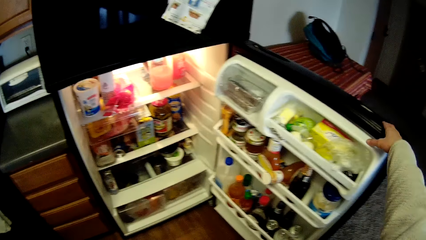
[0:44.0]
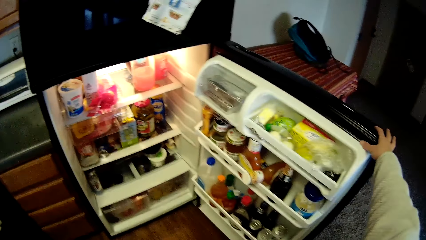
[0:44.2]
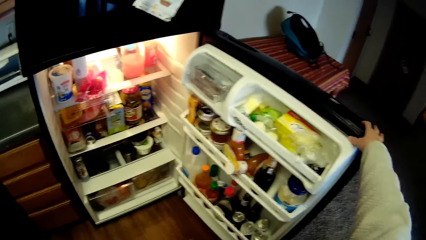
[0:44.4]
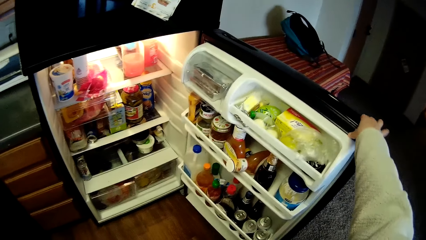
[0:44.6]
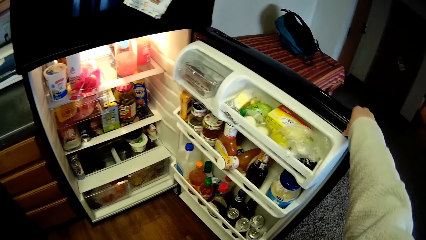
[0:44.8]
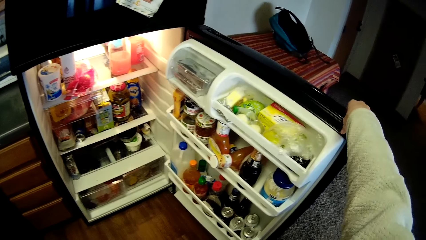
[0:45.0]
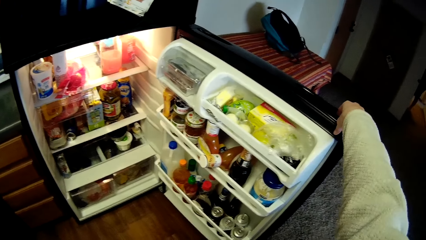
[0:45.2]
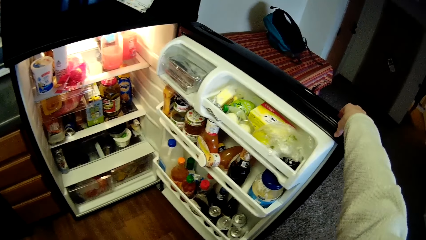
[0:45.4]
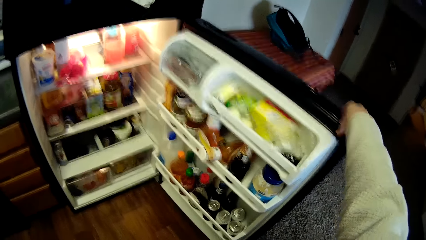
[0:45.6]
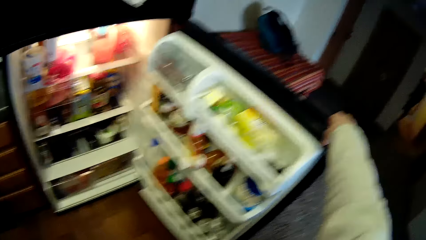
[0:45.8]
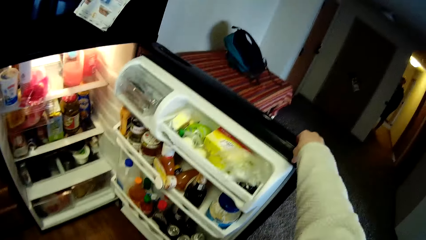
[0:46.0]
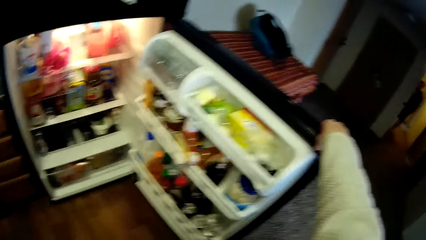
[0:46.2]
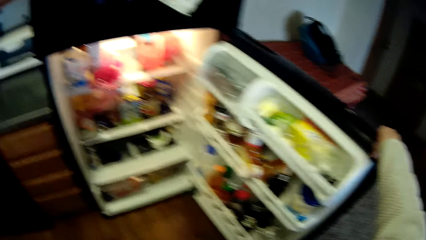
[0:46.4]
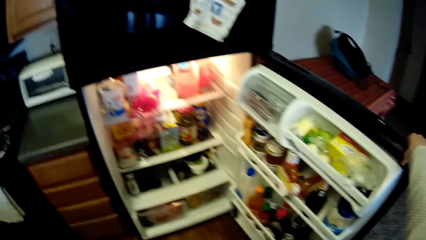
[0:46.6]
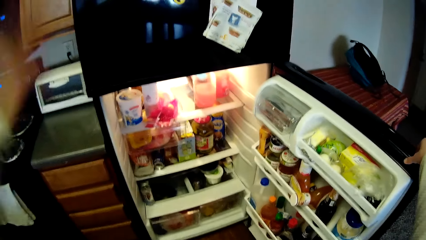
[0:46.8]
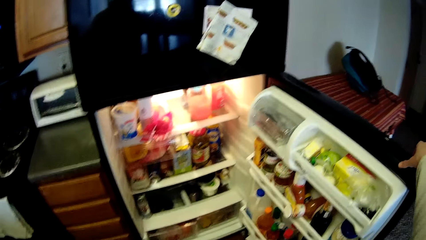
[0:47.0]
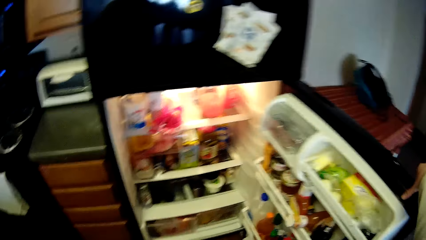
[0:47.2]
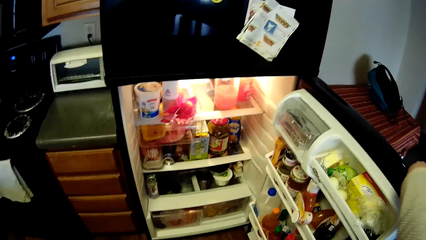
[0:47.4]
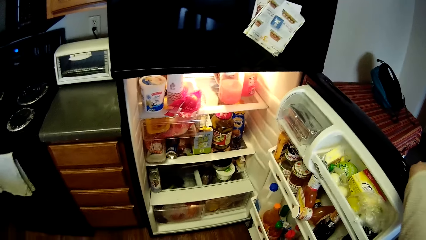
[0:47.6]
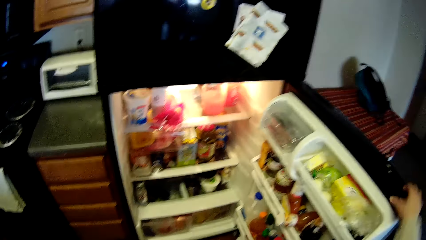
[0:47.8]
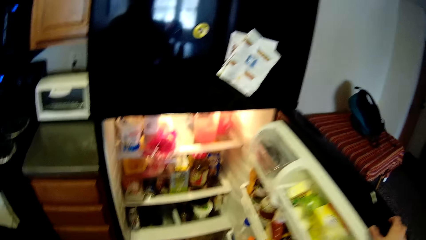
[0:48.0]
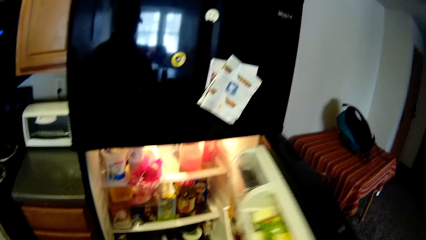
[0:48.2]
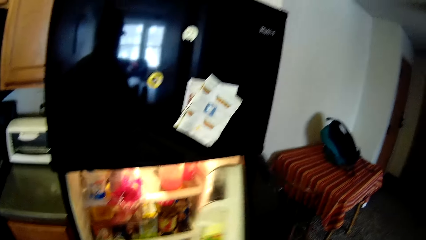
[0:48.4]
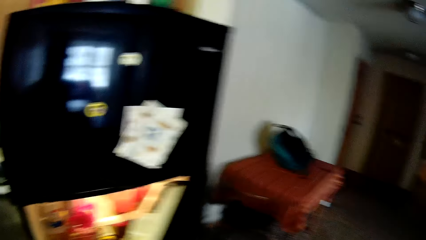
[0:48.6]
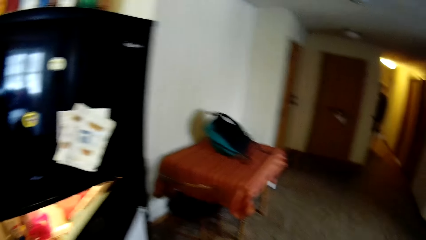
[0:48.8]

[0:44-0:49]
The camera wearer closes the fridge with her right hand.

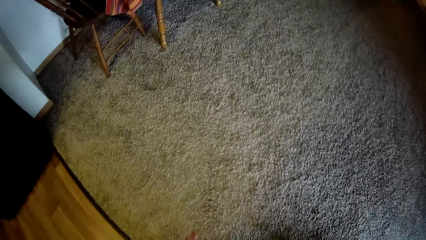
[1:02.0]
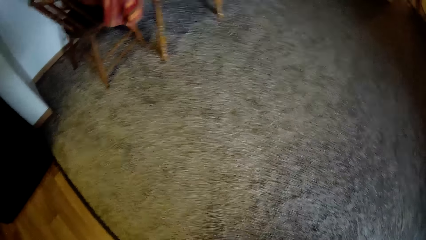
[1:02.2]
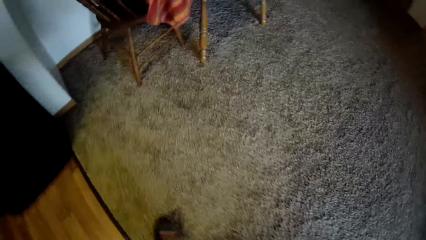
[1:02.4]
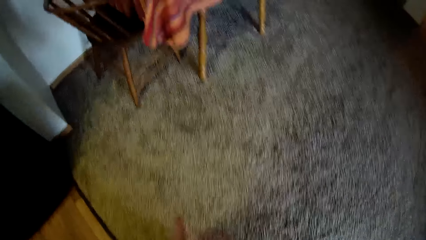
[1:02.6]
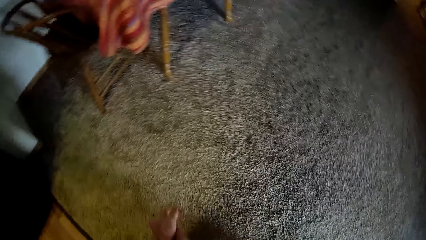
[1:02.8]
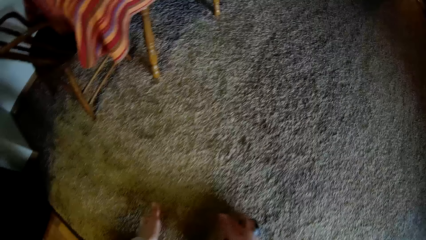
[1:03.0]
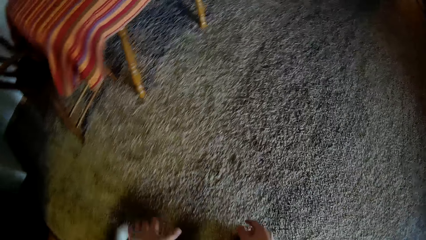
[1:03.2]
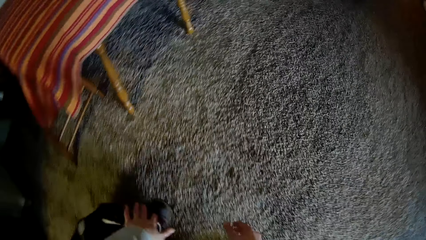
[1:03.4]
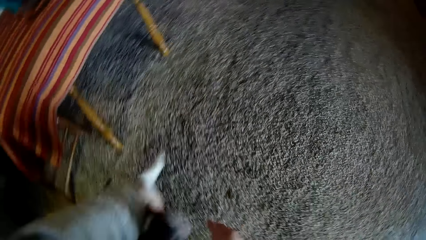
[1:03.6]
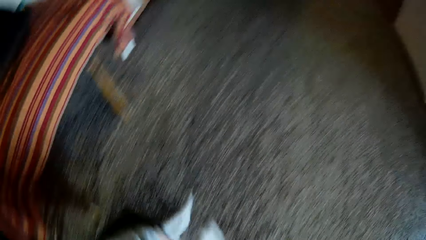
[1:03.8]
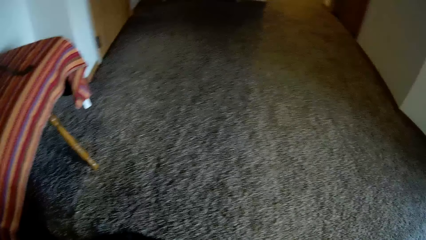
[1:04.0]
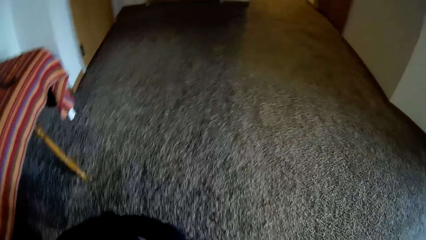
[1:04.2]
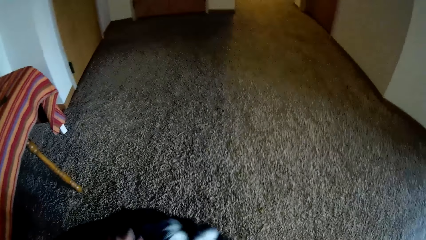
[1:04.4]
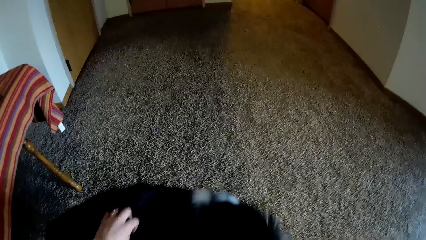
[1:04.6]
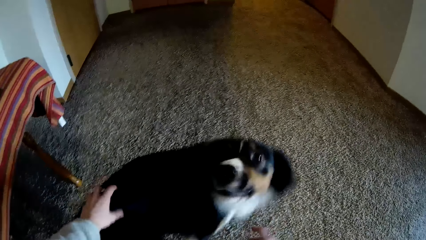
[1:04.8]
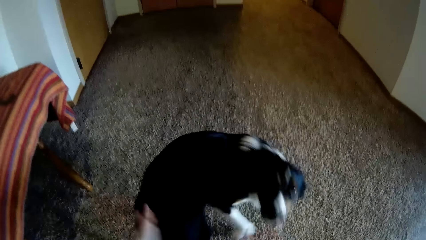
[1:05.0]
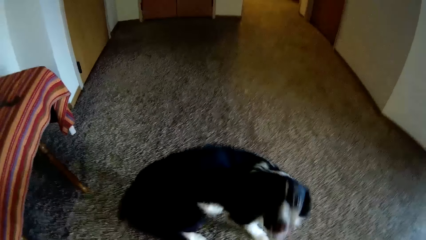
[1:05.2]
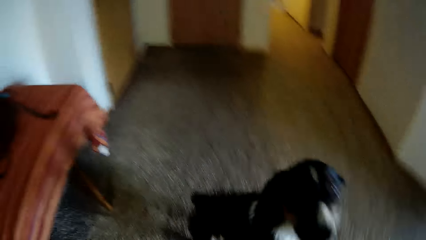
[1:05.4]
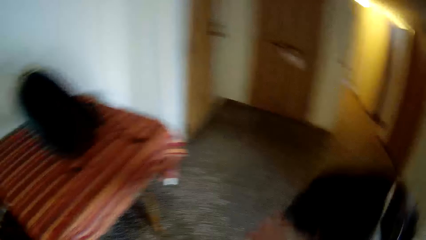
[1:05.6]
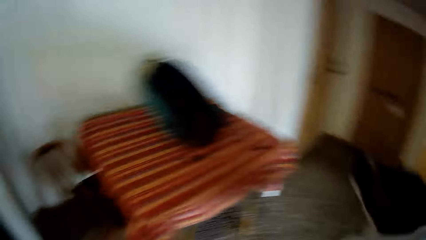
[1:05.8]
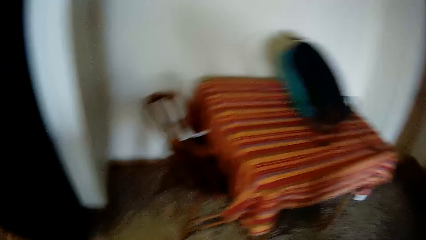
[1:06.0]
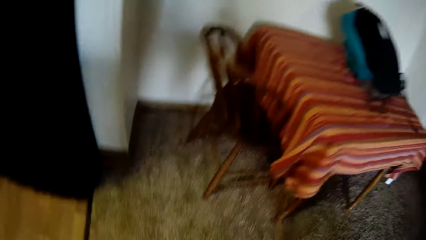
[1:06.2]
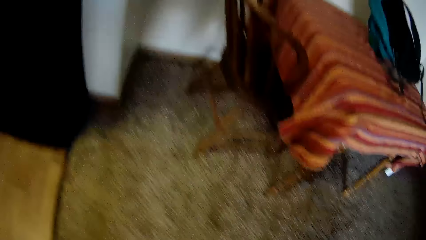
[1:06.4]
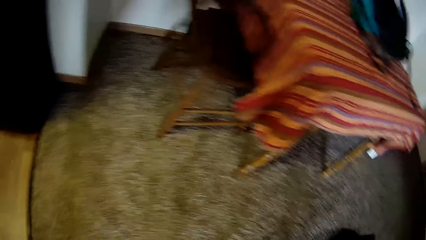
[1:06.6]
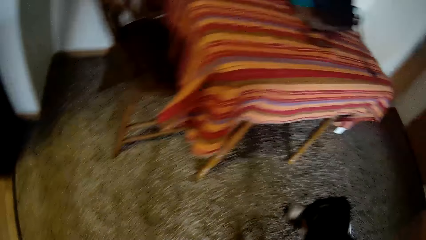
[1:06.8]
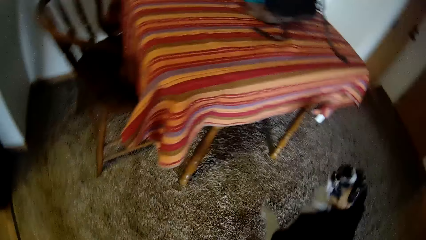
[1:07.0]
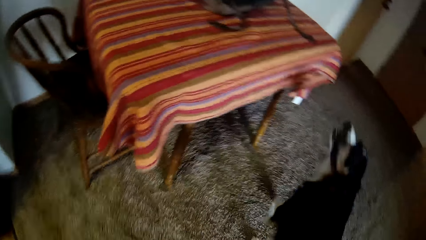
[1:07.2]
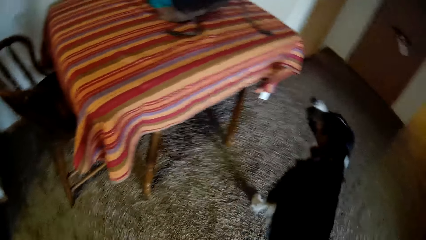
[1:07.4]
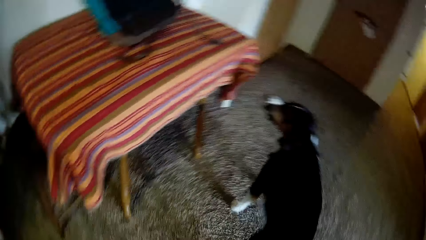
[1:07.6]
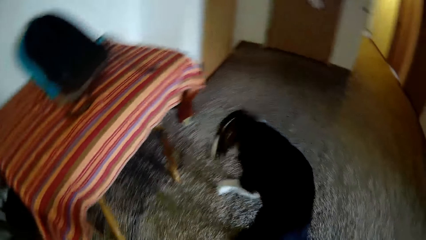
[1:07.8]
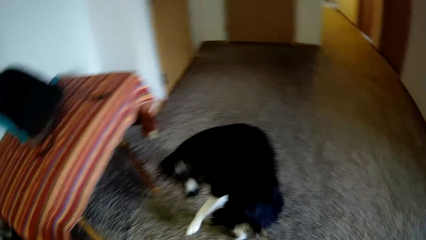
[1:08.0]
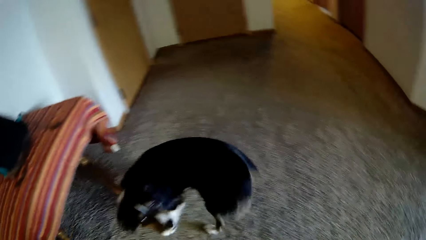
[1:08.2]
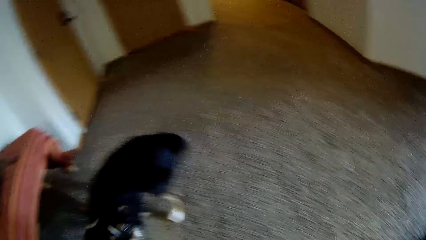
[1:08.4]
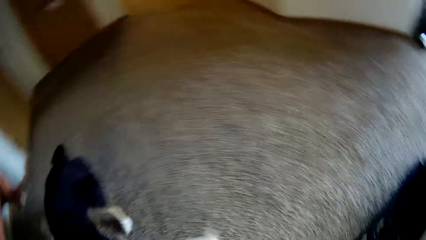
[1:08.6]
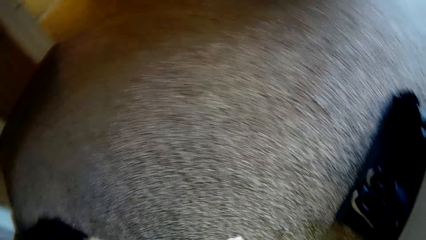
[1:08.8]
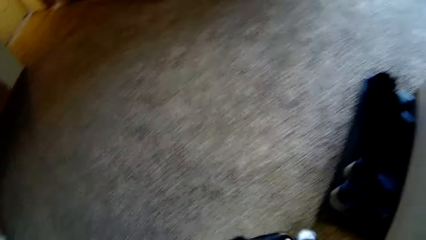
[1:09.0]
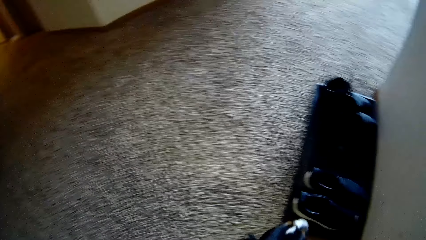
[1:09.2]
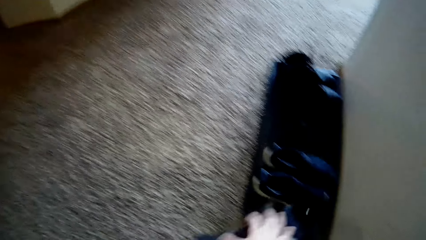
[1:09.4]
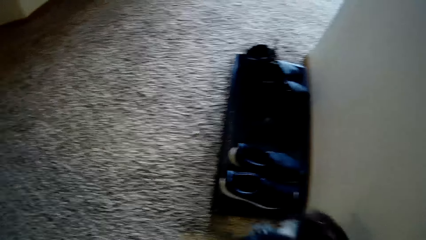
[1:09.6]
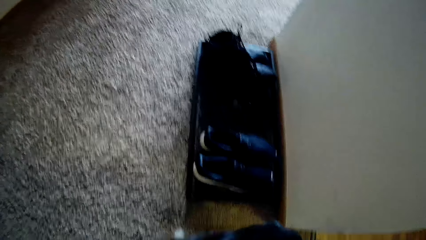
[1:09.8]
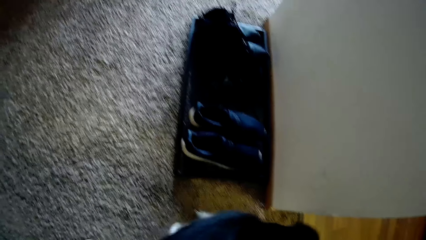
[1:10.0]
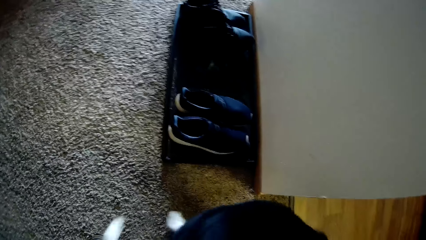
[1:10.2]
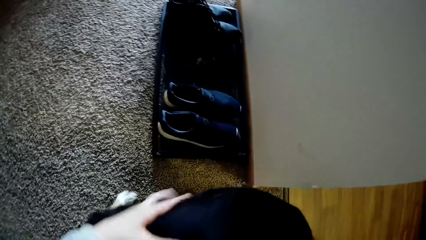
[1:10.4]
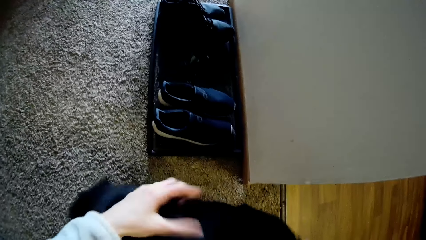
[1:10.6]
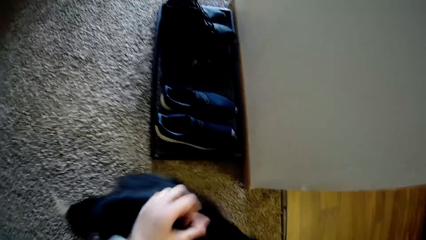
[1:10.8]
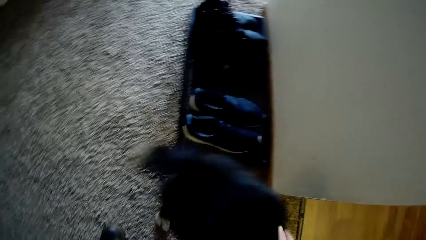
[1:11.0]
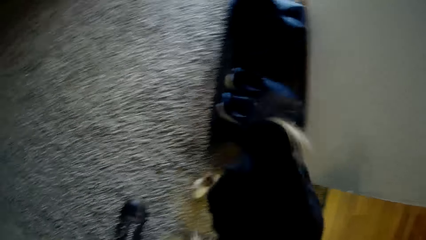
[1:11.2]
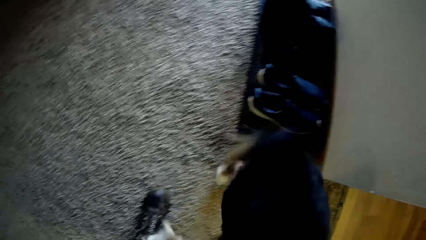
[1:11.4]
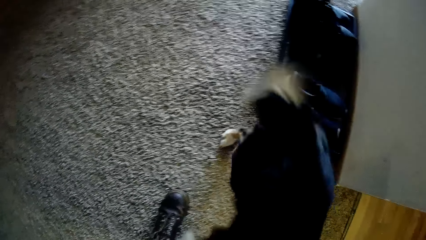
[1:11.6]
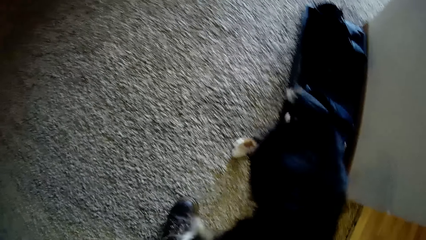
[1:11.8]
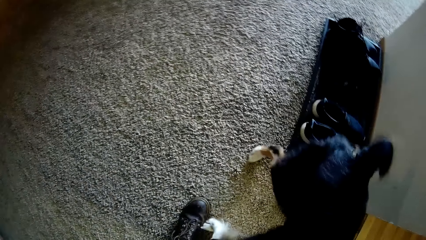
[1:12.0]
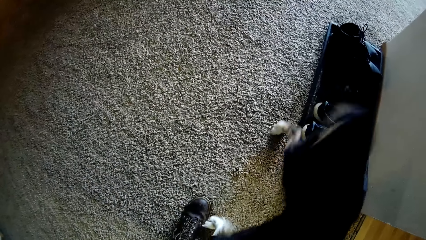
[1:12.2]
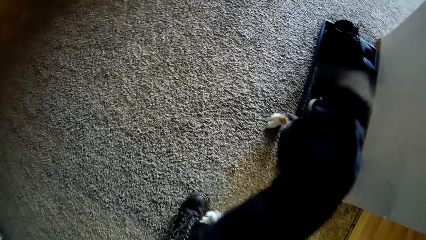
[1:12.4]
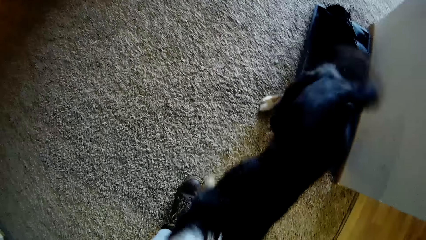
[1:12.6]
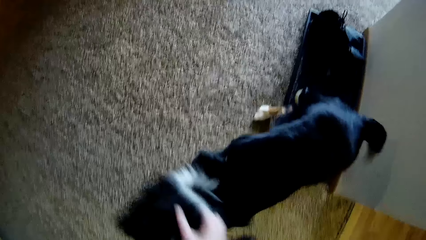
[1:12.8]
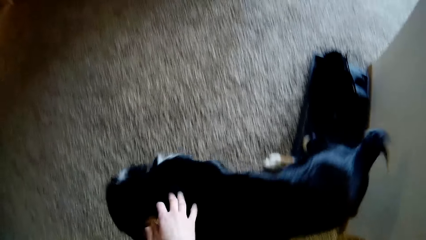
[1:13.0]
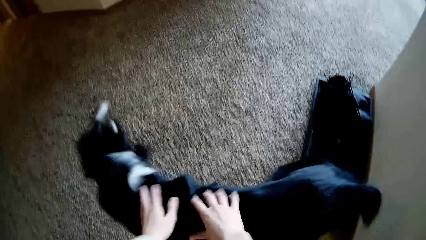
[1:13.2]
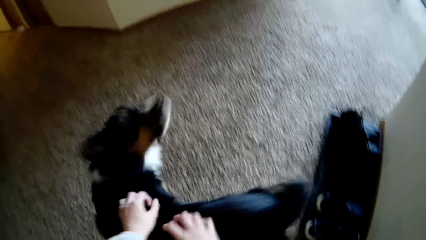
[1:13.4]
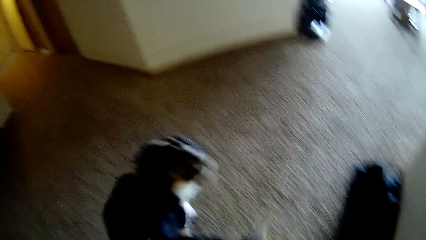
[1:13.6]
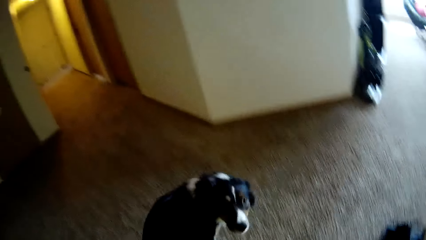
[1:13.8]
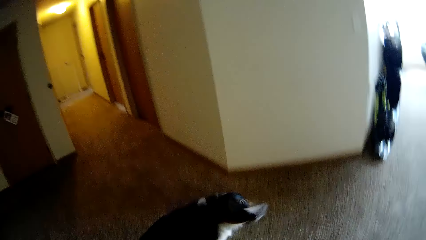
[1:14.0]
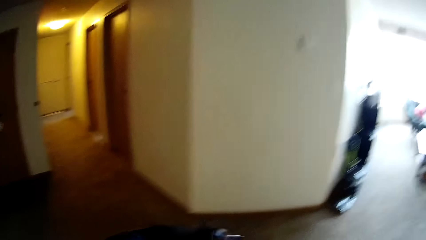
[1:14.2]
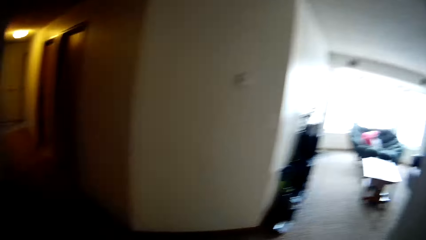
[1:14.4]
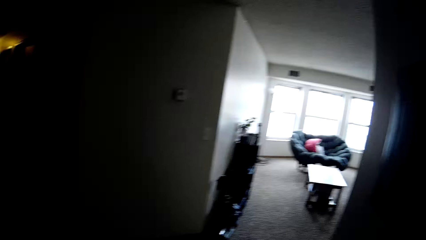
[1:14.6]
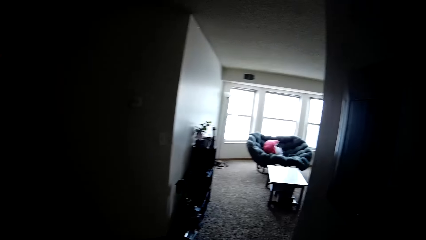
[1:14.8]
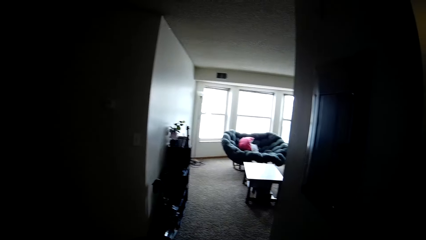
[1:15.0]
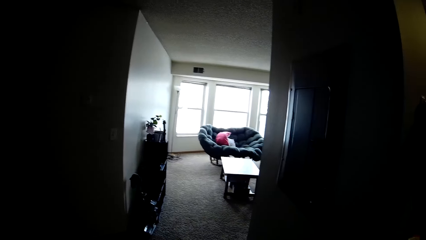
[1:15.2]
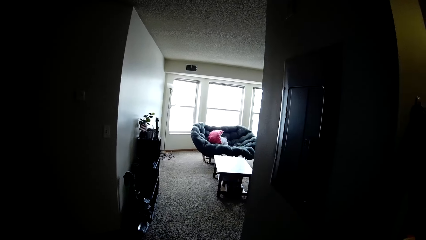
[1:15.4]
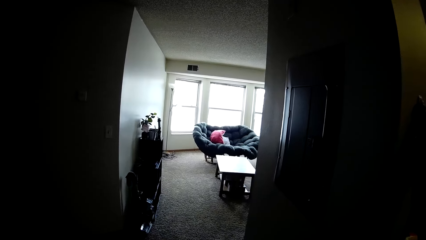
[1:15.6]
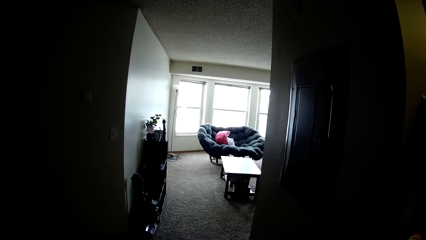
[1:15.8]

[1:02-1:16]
The camera wearer plays with the dog with both hands. The dog walks out of the kitchen through the corridor. The camera wearer walks out of the kitchen through the corridor. She rubs both hands on the dog. The dog jumps at the camera wearer. The camera wearer rubs both her hands on the dog.
